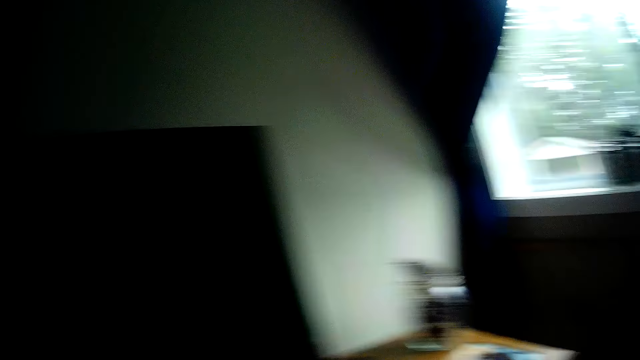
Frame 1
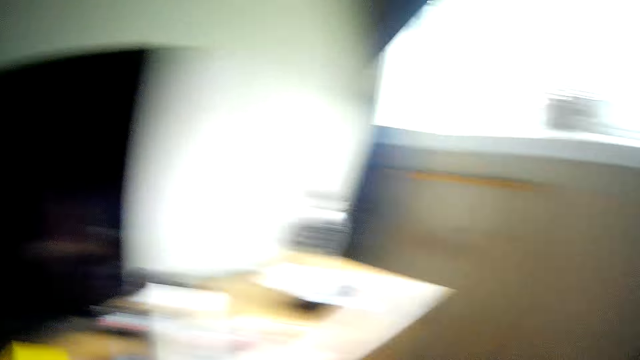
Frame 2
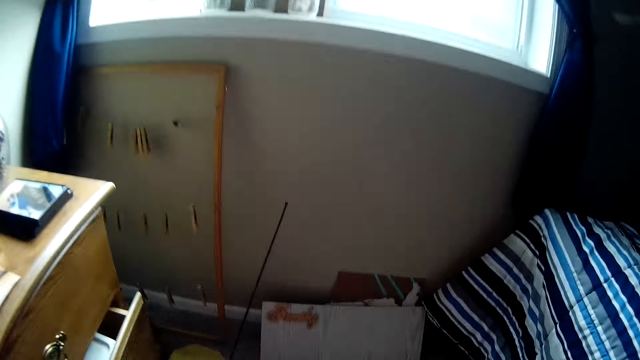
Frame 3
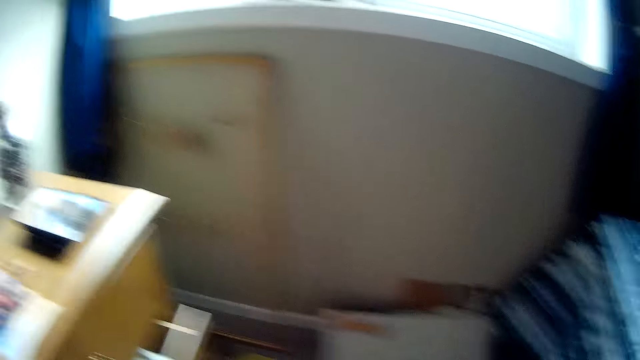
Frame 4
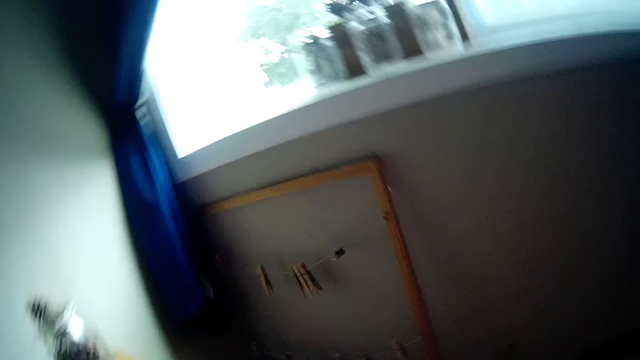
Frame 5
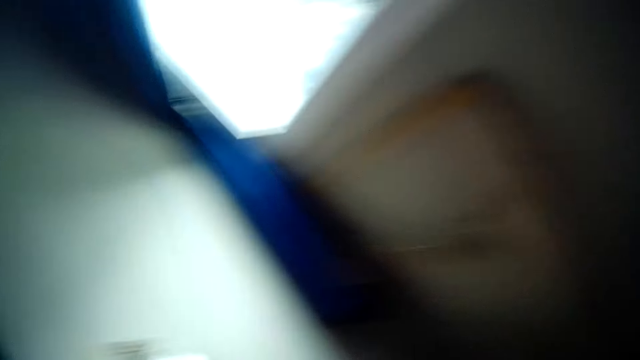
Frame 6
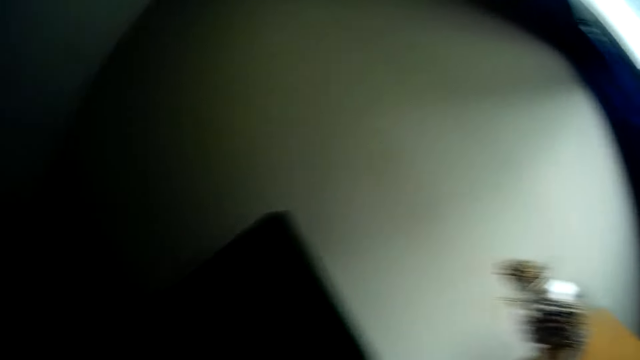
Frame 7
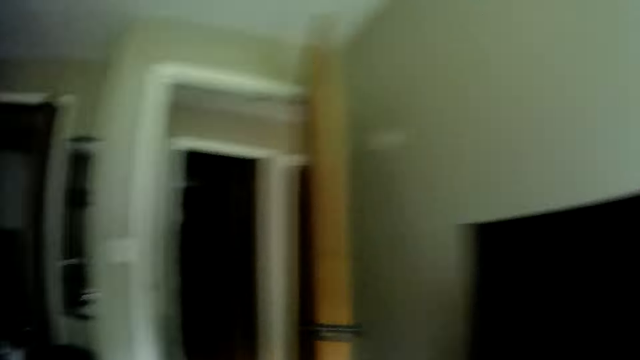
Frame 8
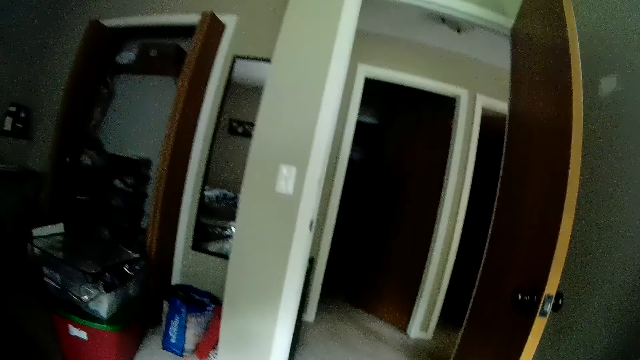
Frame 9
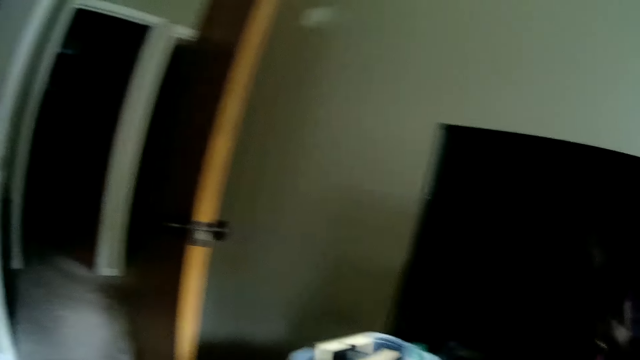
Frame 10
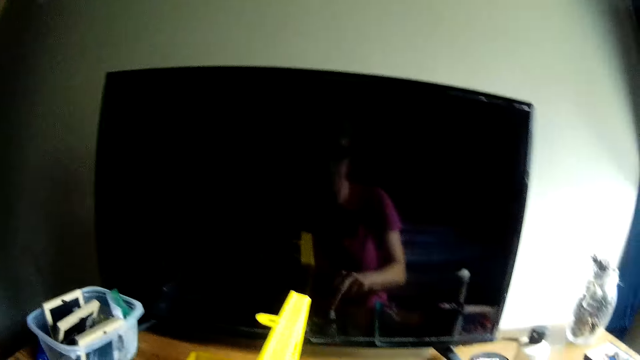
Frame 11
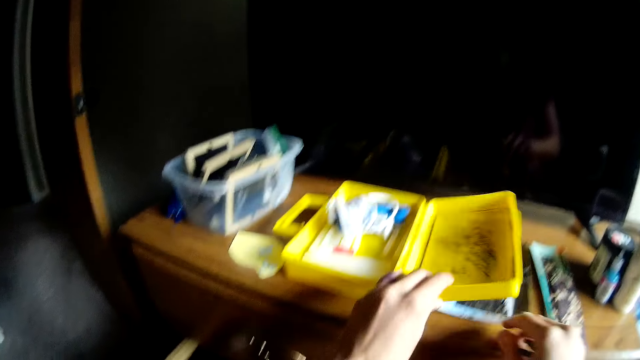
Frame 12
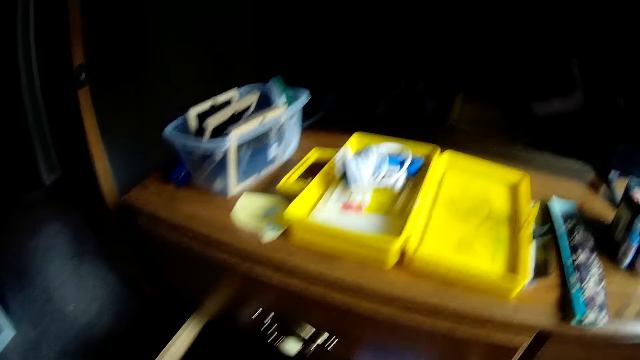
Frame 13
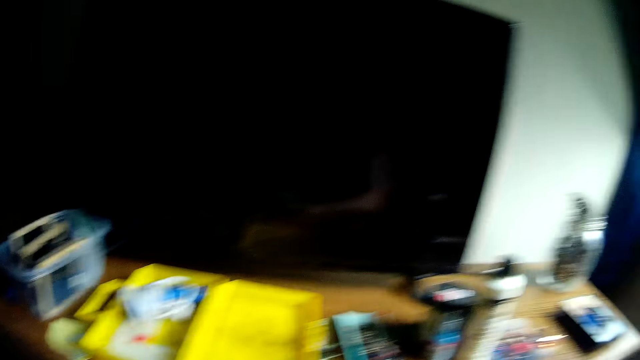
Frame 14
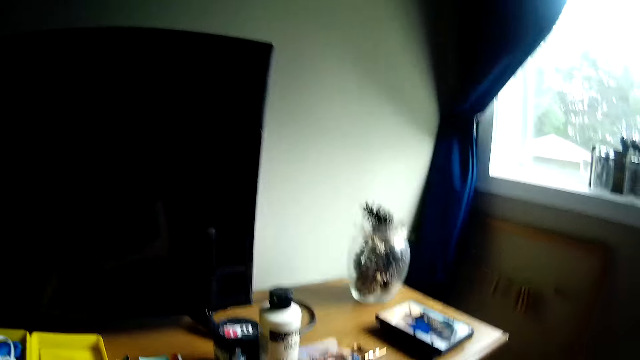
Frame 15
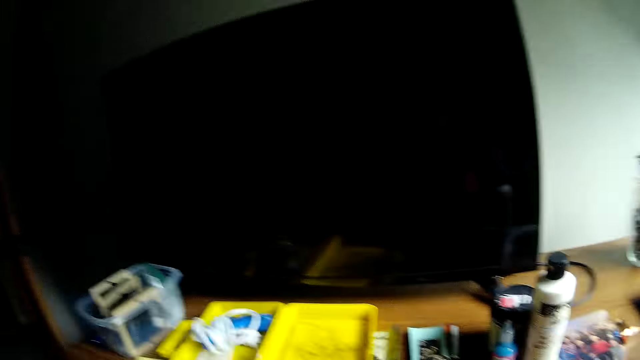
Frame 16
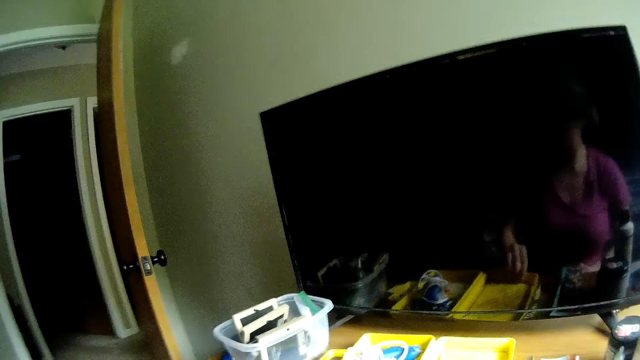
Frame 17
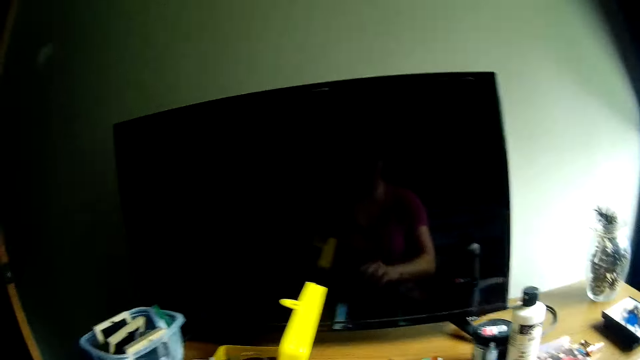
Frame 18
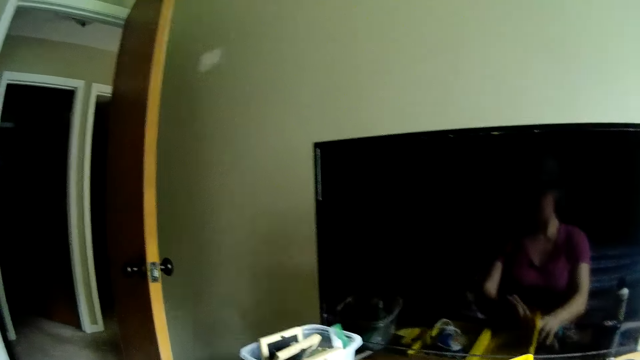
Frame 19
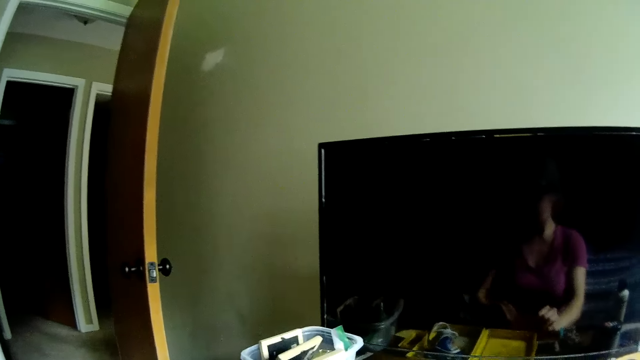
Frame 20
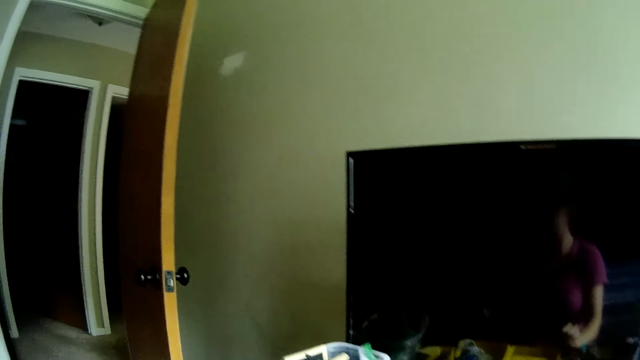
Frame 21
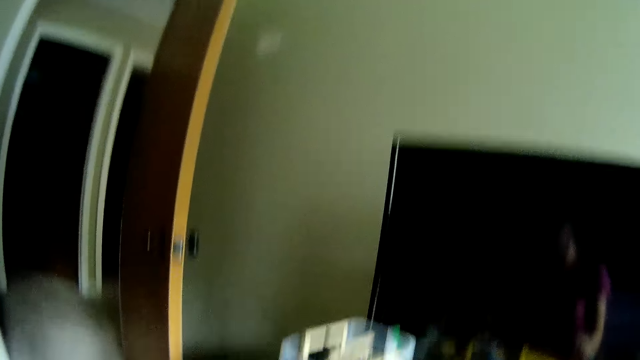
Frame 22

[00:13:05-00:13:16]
The camera wearer touches a container on the table with her left hand. She drops one side of the tool box. She picks up the tool box.

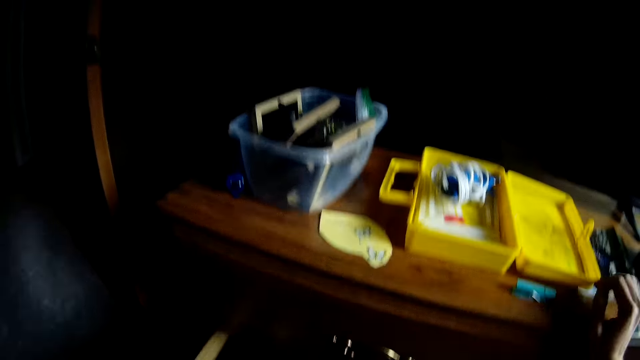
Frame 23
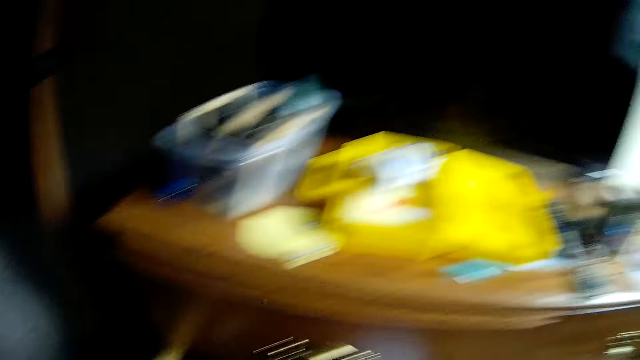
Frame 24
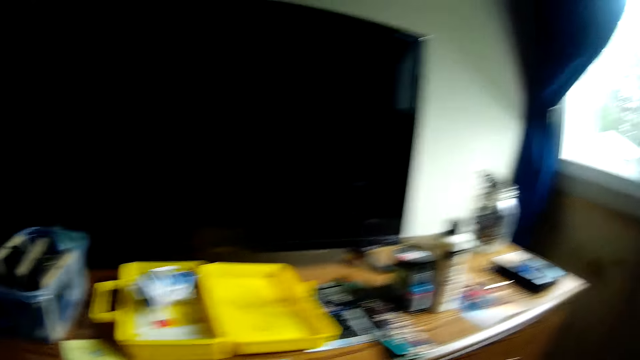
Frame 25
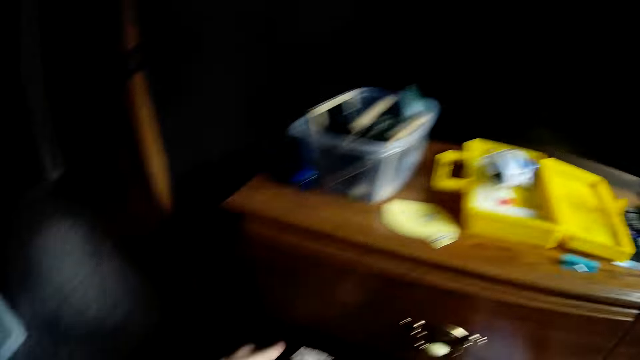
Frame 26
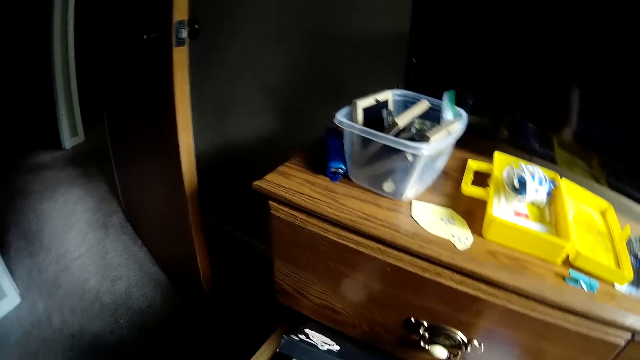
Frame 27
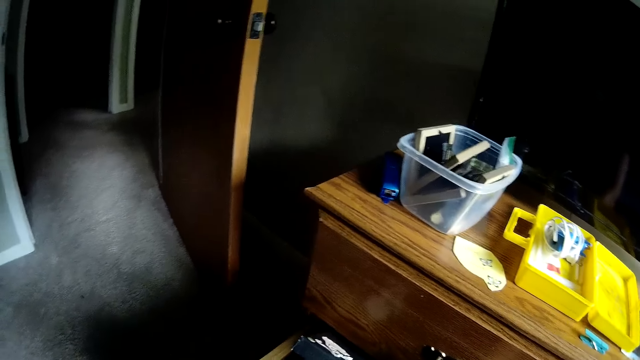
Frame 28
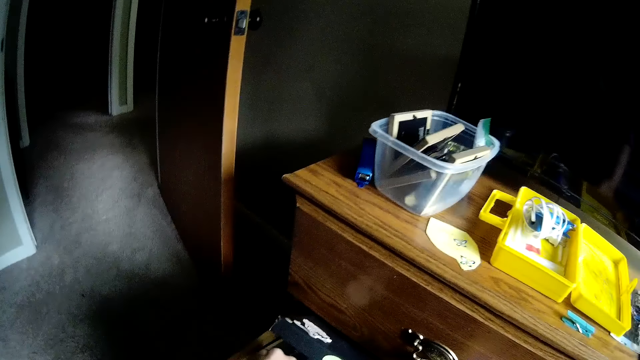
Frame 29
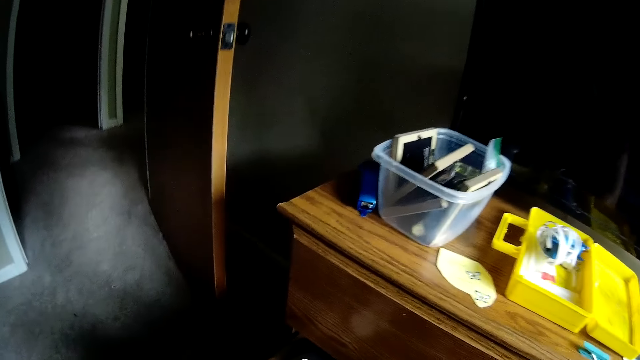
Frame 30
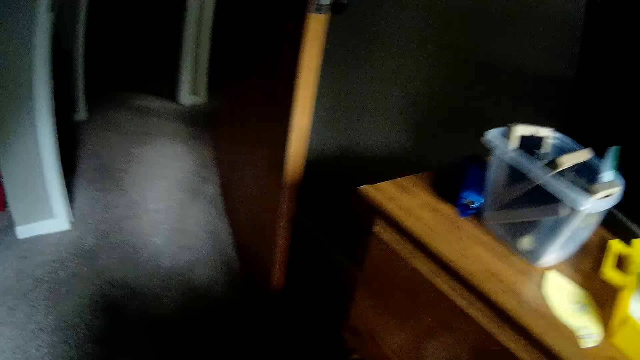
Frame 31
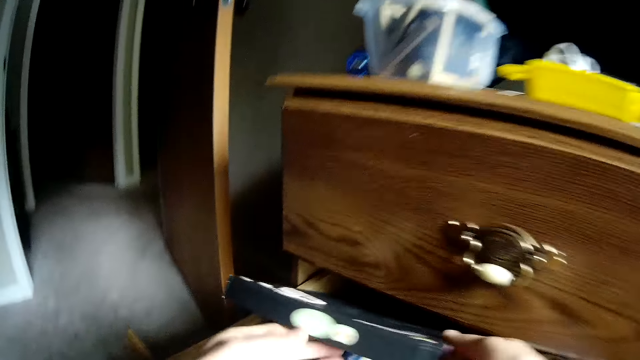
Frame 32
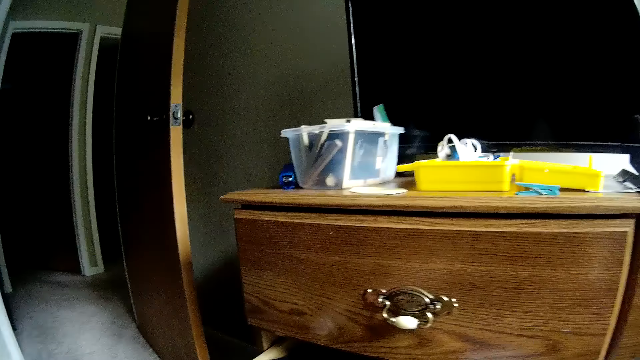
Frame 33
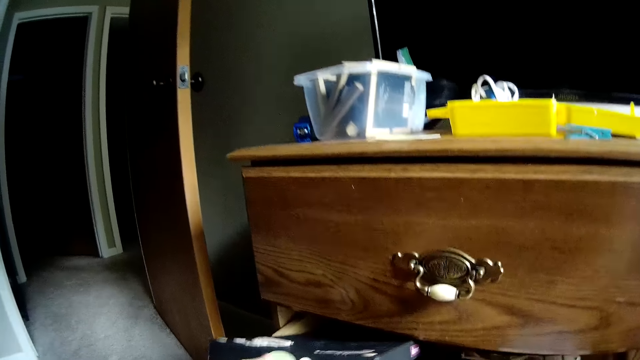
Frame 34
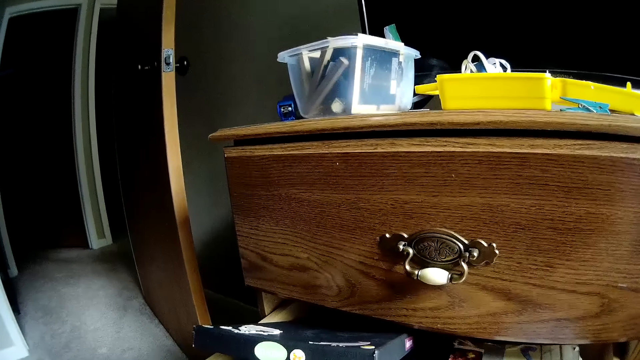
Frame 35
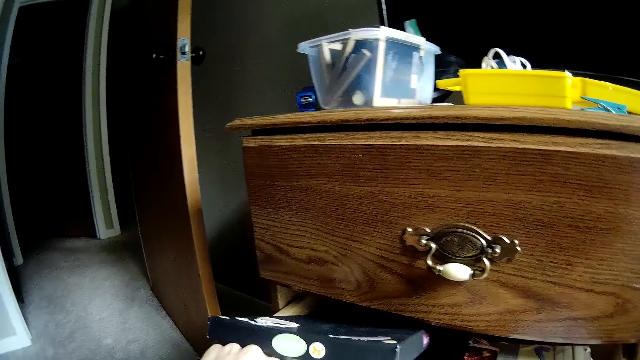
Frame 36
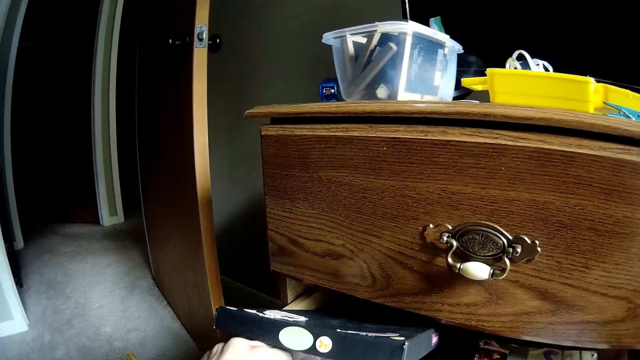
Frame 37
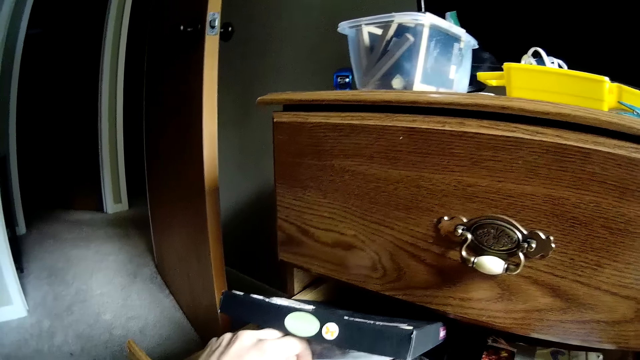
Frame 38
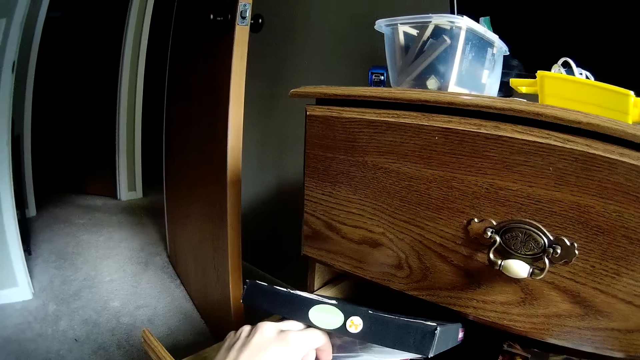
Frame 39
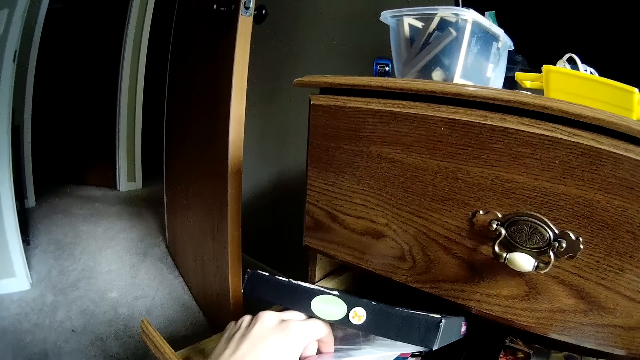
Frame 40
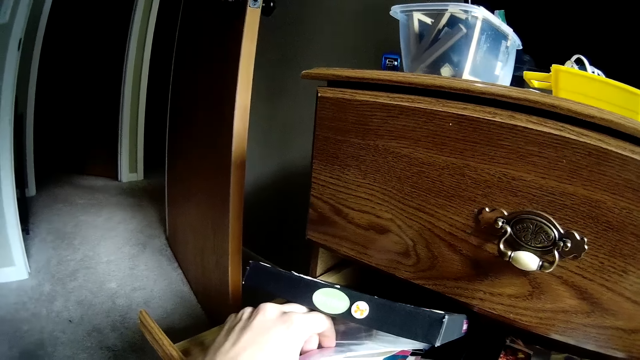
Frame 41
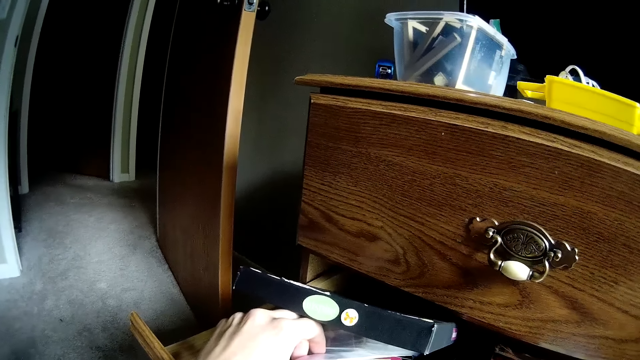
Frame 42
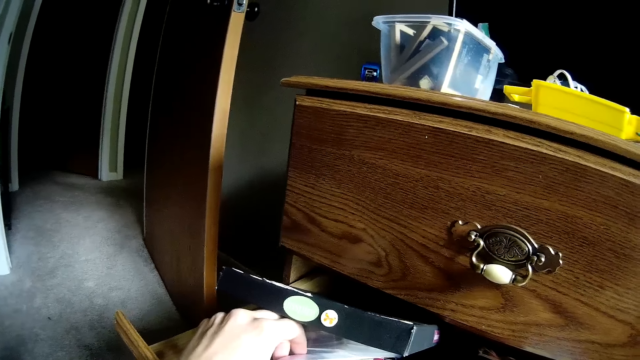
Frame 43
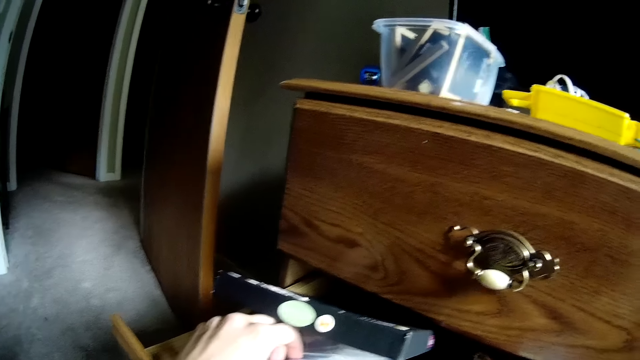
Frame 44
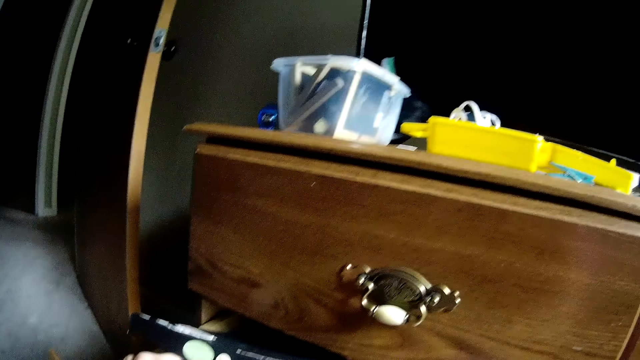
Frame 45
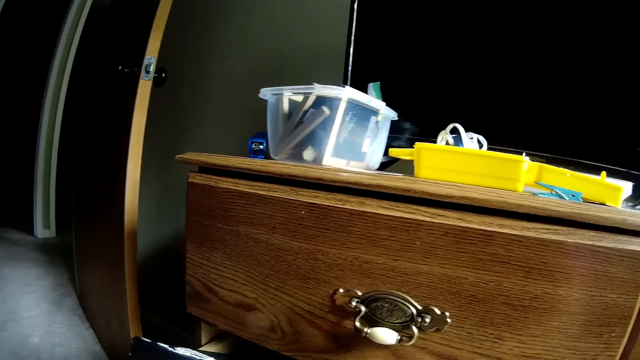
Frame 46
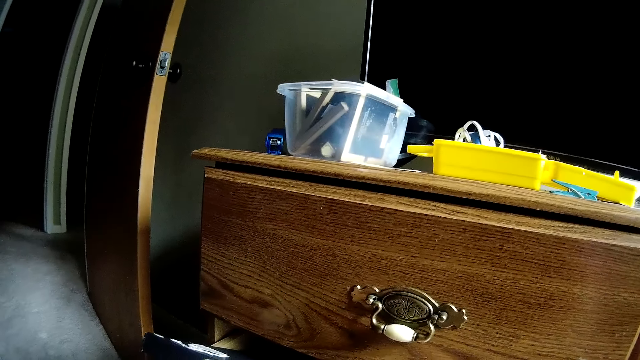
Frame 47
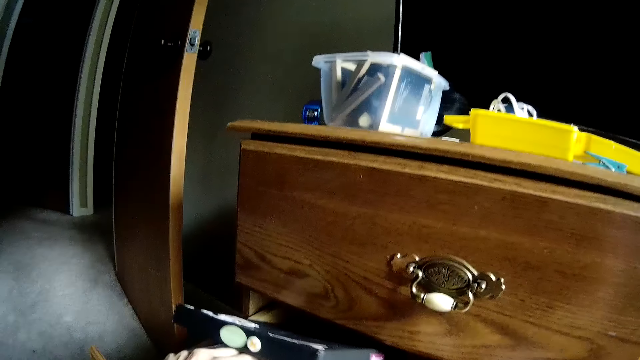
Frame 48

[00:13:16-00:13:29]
The camera wearer looks around. They search for a book in the wardrobe with both hands. They hold the box.
